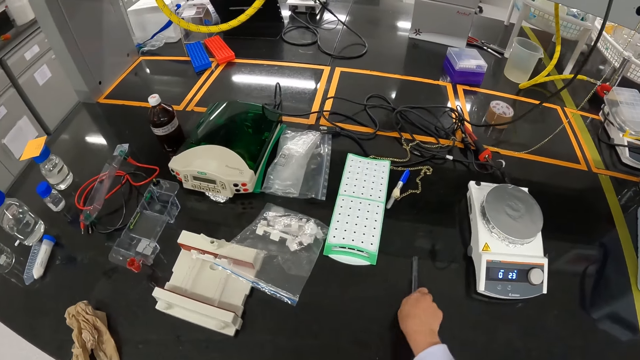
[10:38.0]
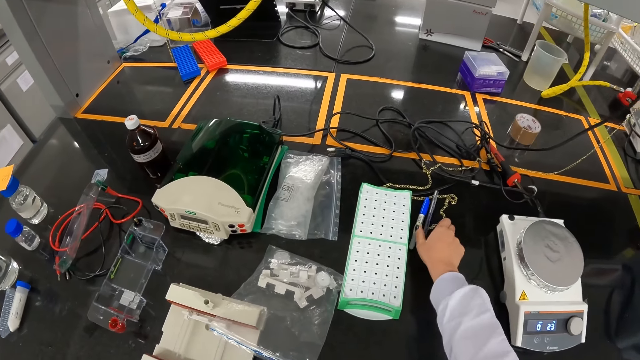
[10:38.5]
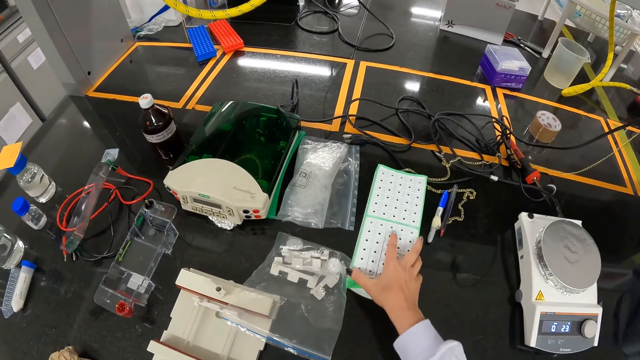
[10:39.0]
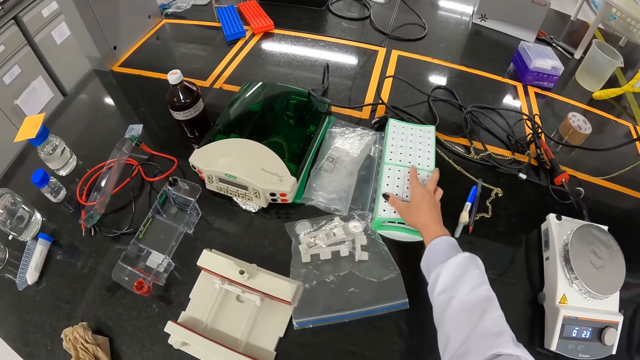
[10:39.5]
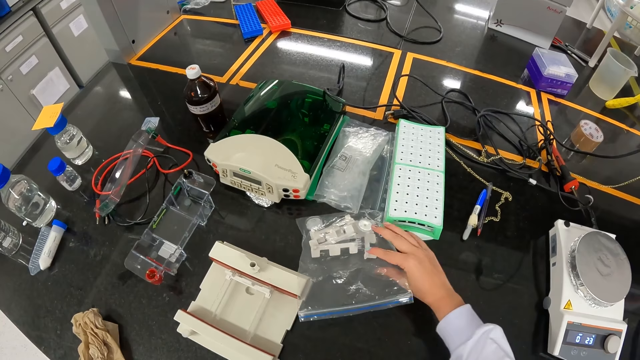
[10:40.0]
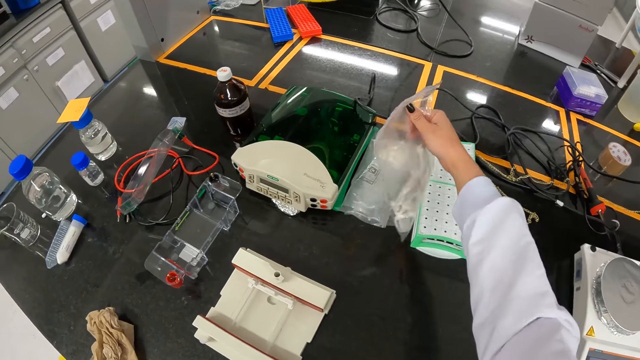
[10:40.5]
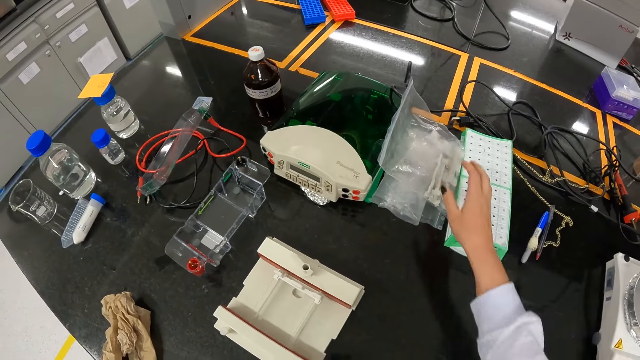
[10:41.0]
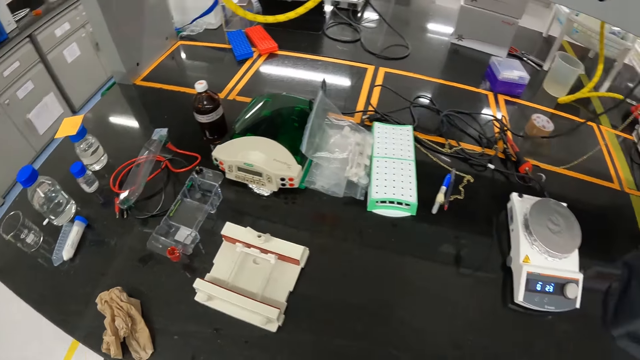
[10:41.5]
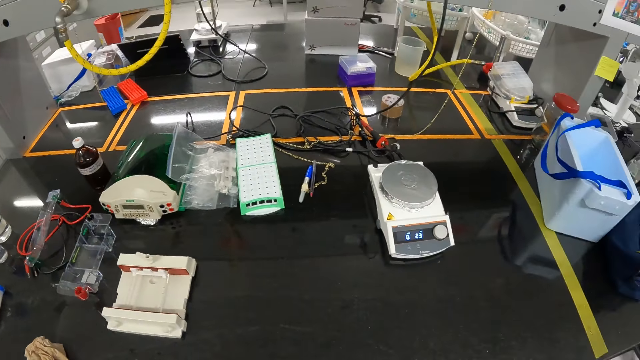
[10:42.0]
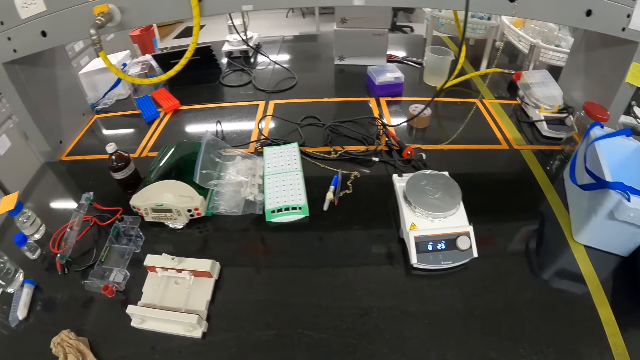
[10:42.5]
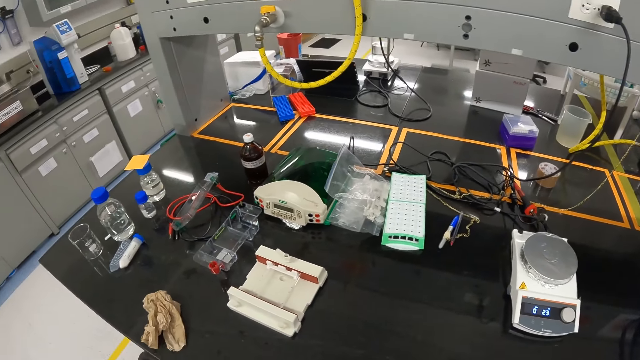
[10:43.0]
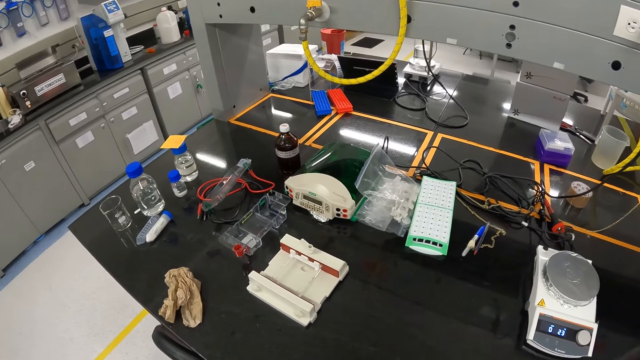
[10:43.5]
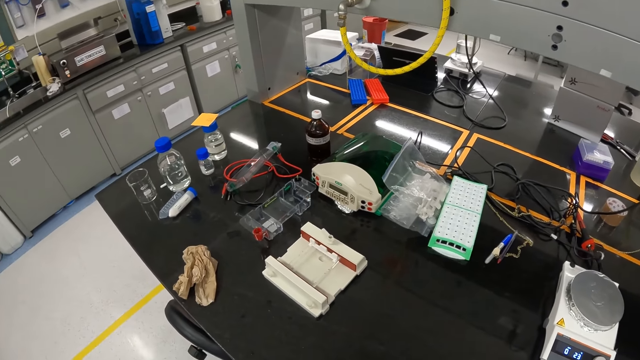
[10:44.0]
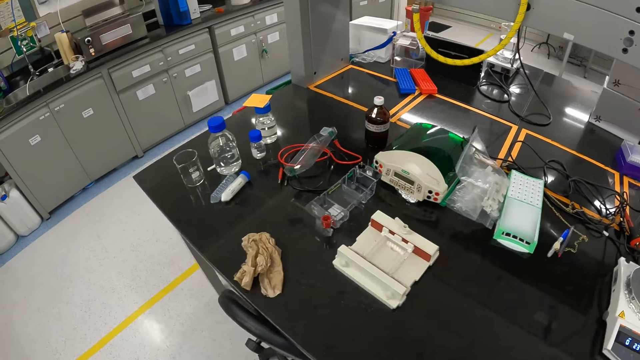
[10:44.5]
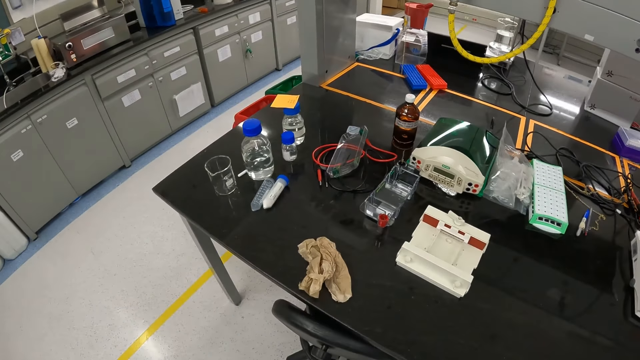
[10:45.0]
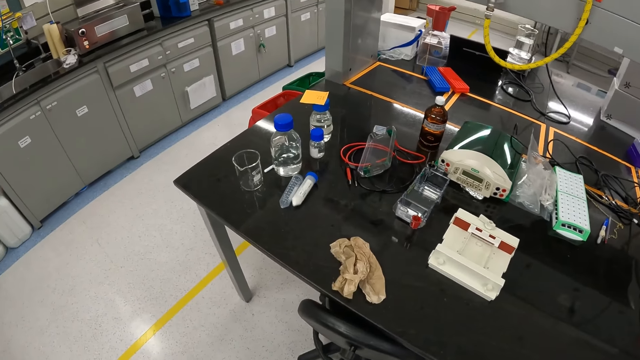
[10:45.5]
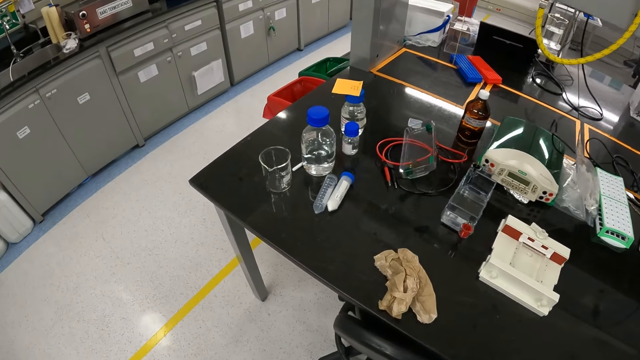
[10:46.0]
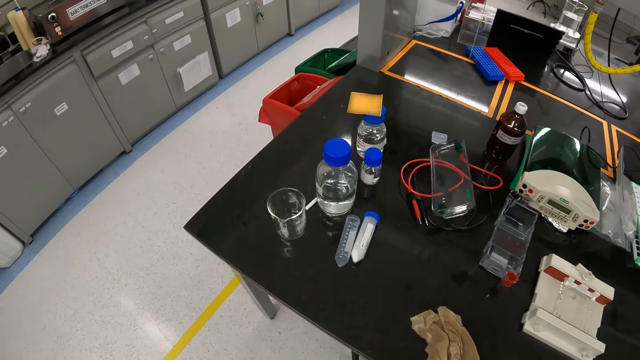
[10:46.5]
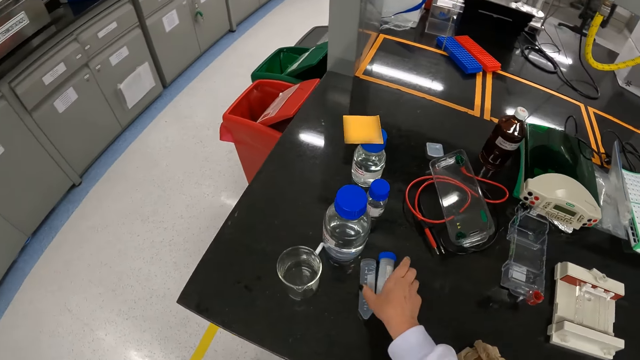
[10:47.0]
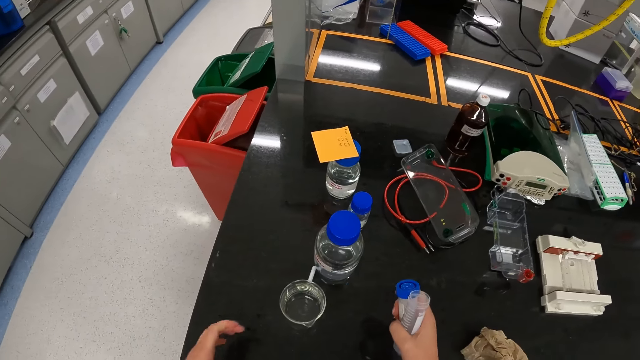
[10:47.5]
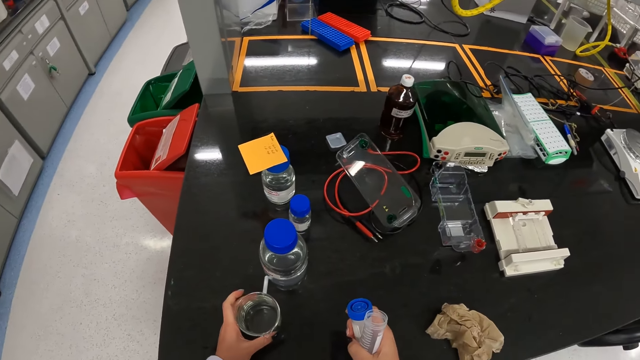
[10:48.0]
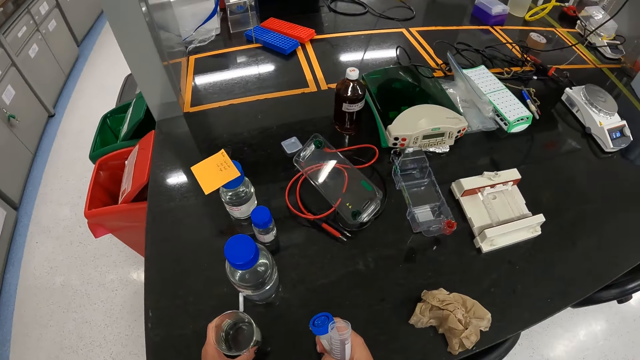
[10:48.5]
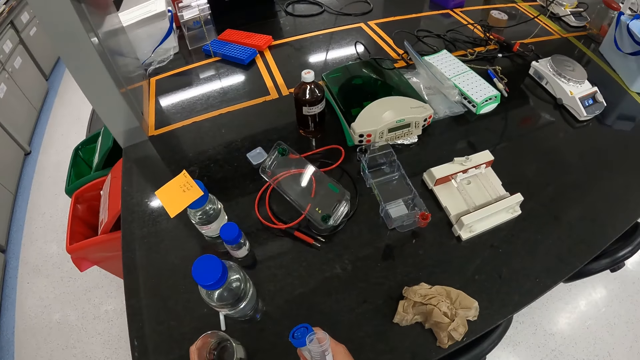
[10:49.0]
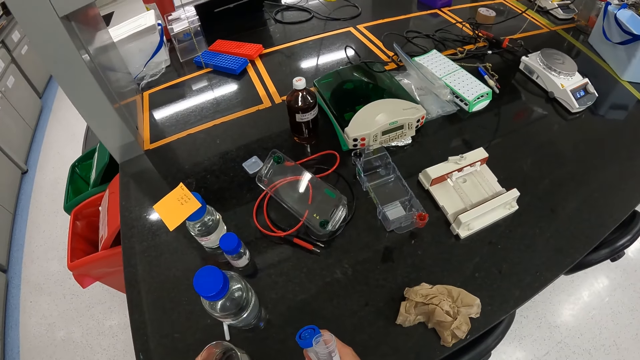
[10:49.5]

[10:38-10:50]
The camera wearer moves a biro on the table with her right hand. She drops a pen. She moves a lamp on the table with her right hand. She moves the zip bag on the table with her right hand. She drops a polythene bag. She picks up the centrifuge tube from the table with her right hand. She picks up the beaker from the table with her left hand.

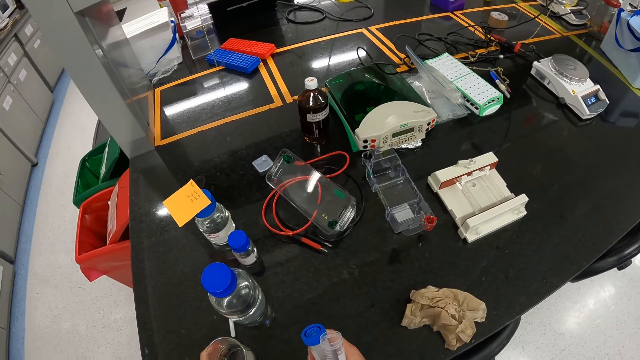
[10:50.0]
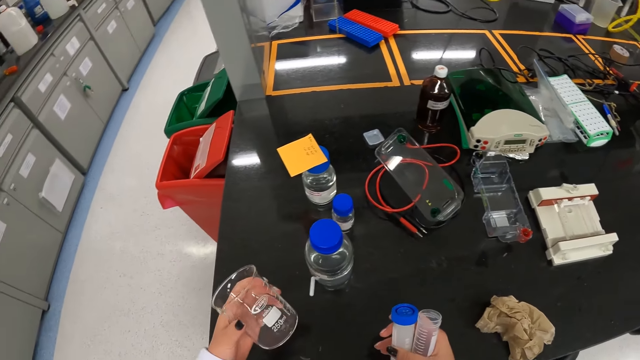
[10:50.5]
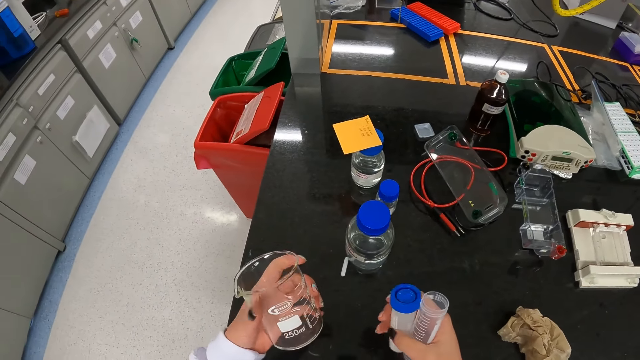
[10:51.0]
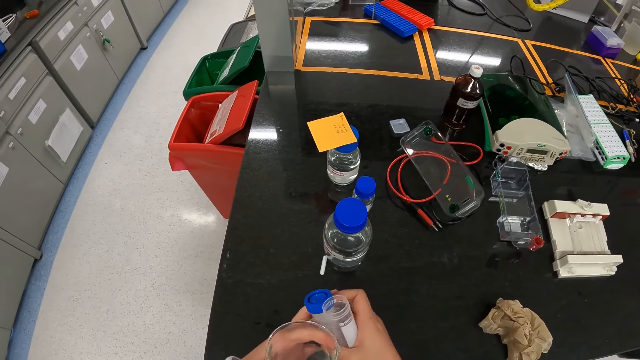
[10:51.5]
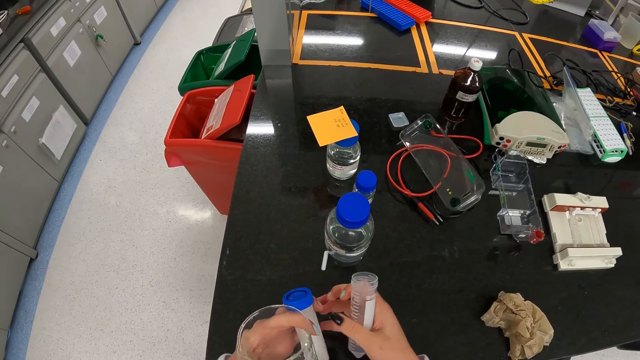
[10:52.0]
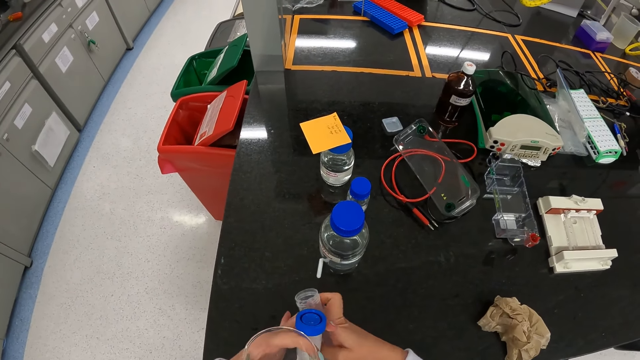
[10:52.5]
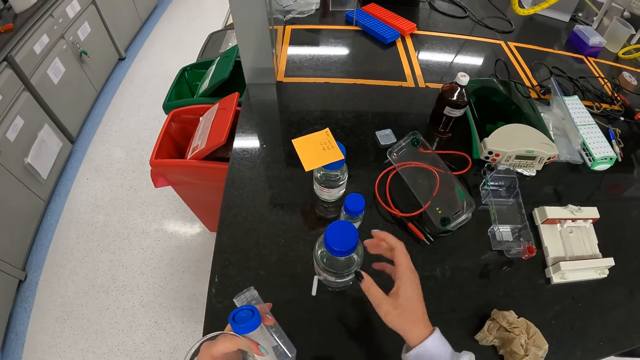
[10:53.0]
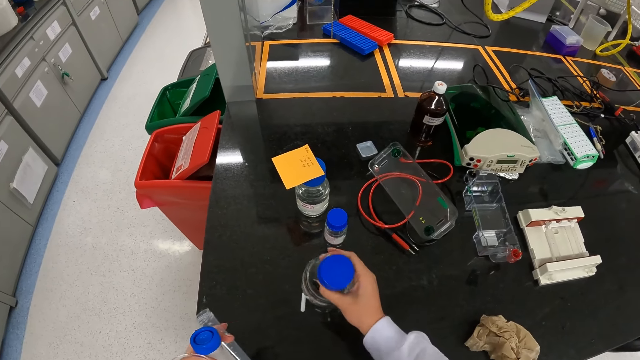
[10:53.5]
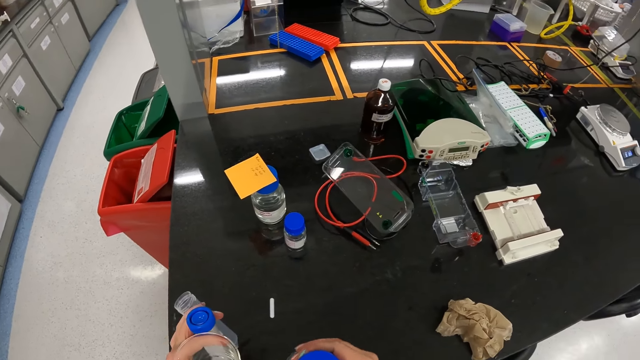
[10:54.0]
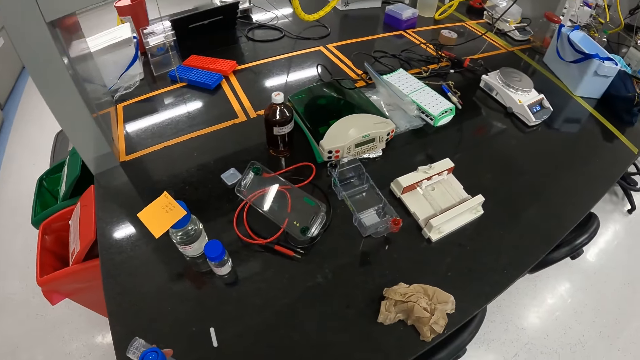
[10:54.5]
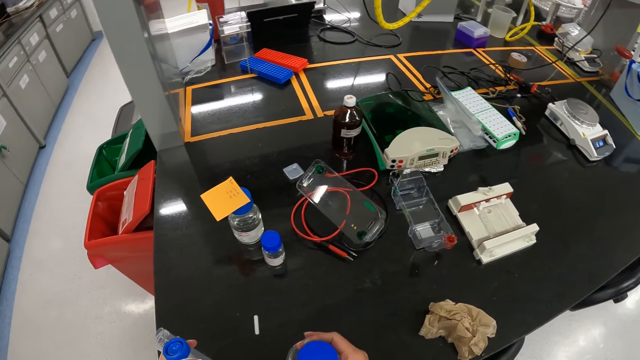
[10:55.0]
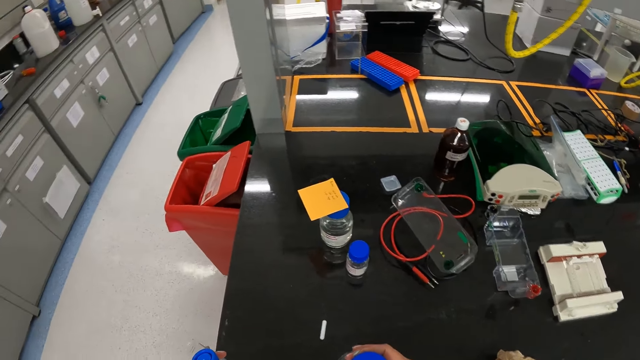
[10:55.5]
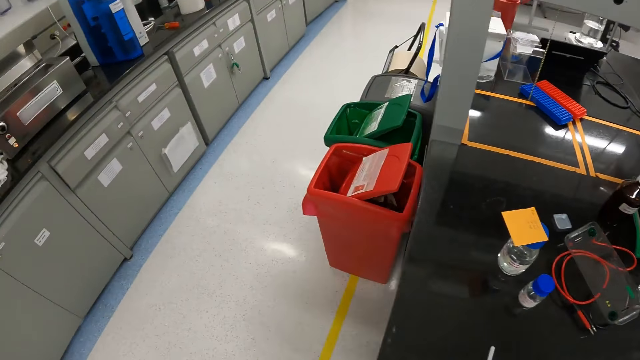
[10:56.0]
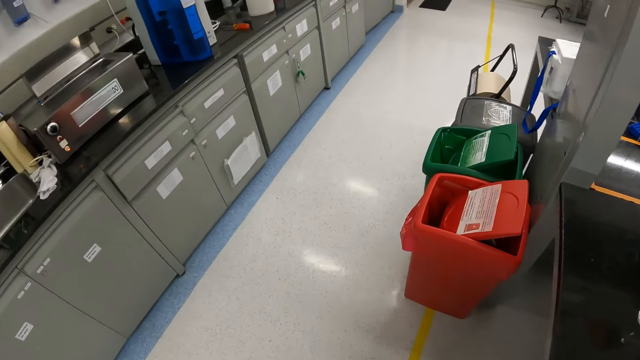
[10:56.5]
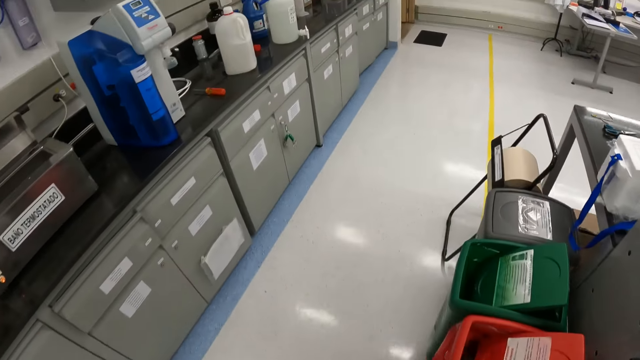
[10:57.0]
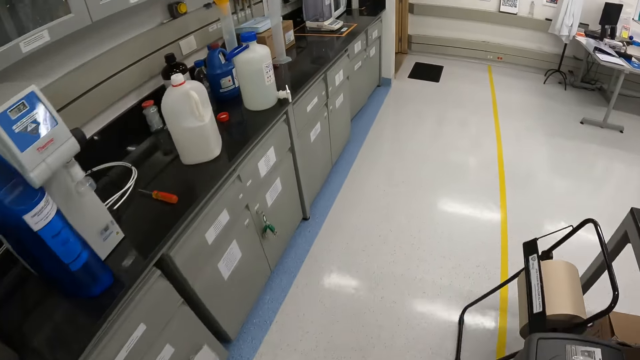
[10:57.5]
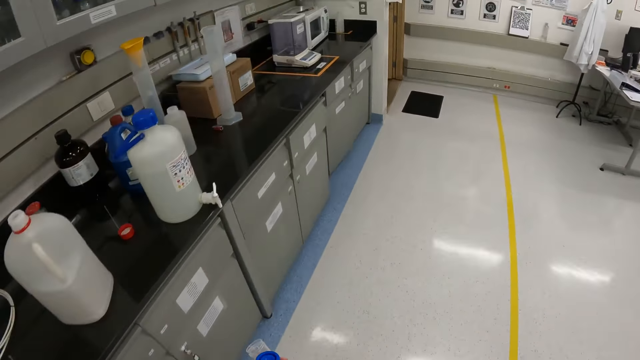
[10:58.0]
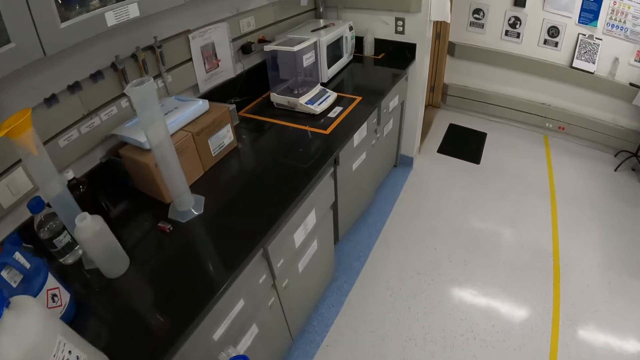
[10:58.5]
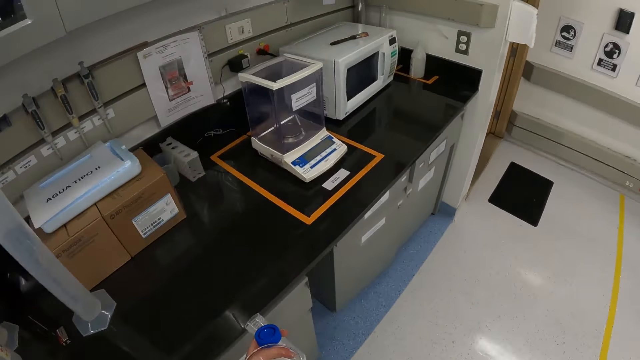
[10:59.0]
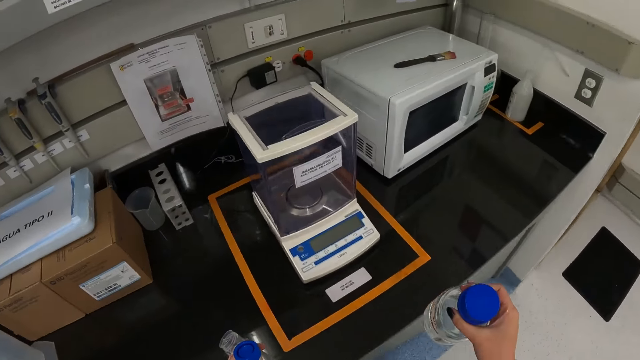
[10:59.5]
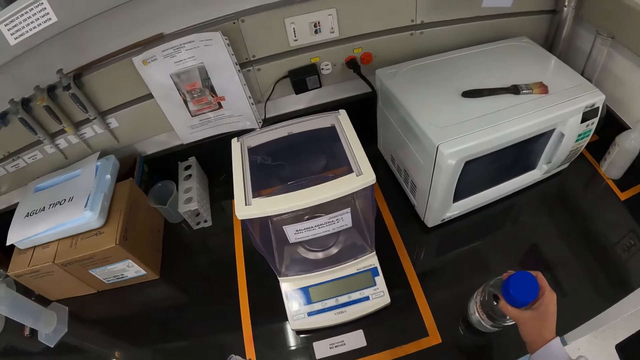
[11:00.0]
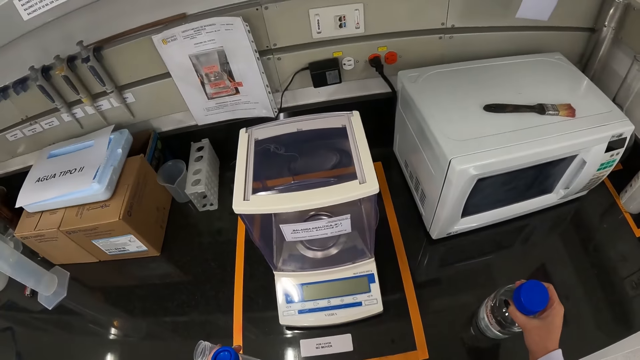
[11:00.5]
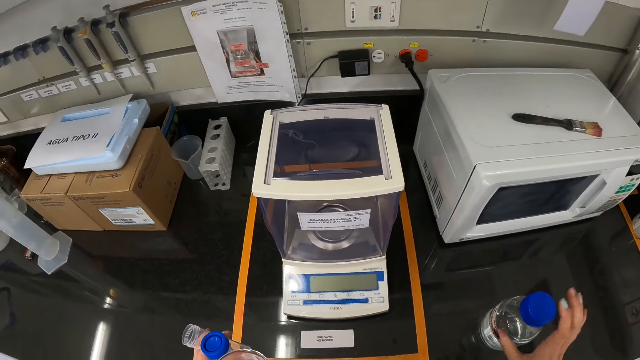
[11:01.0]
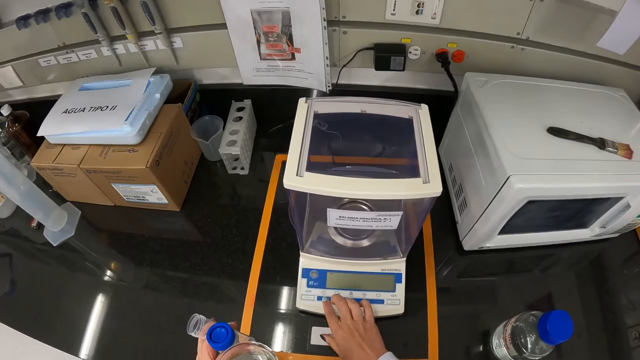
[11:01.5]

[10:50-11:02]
The camera wearer holds a cylinder. She passes the centrifuge tube from her left hand to her right hand. She picks up the reagent bottle from the table with her right hand. She walks towards an analytical balance. She places the reagent bottle on a table with her right hand. She operates the analytical balance with her right hand.
